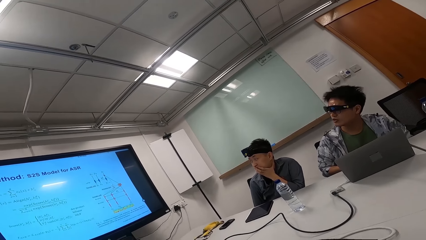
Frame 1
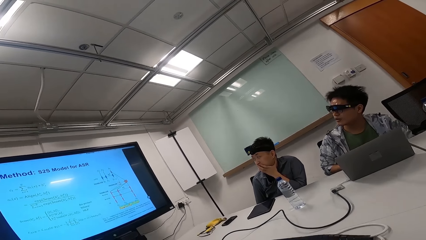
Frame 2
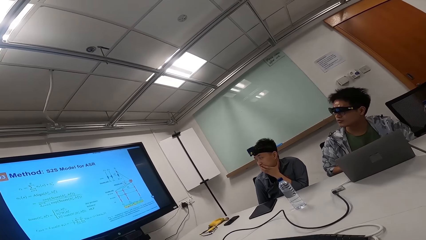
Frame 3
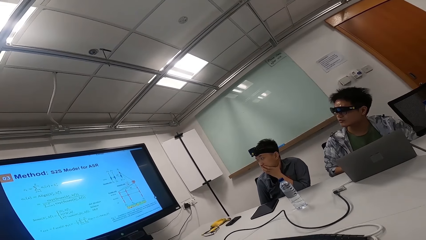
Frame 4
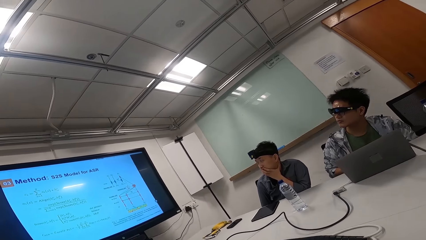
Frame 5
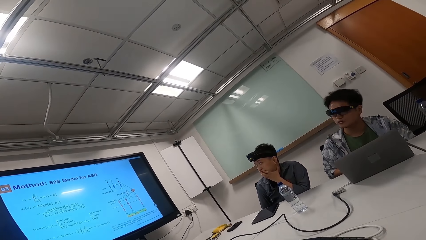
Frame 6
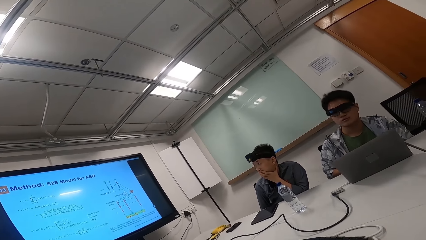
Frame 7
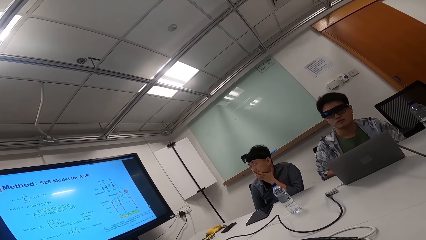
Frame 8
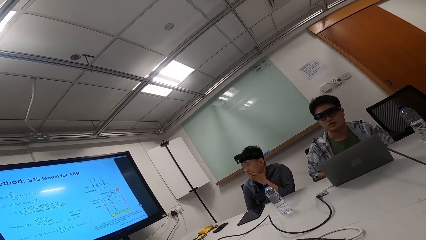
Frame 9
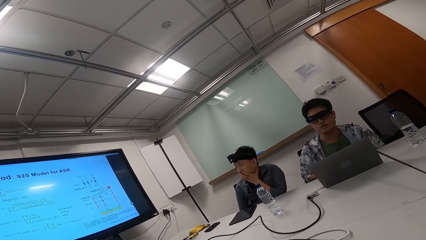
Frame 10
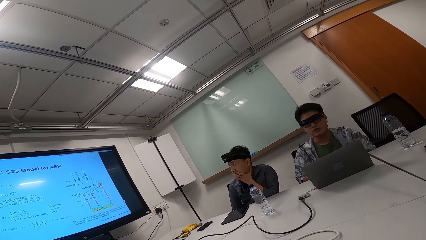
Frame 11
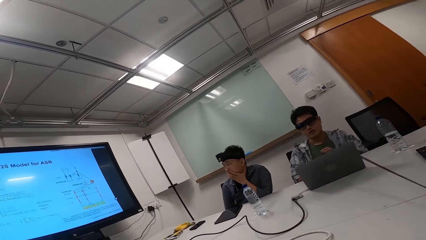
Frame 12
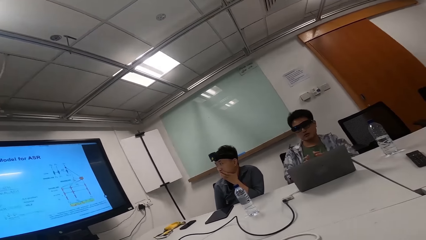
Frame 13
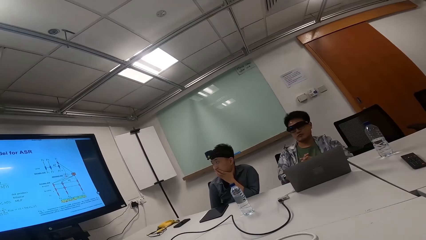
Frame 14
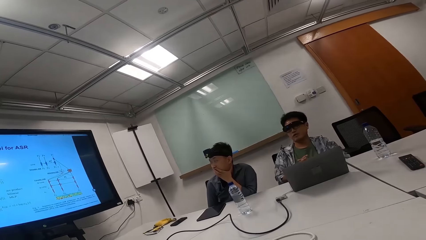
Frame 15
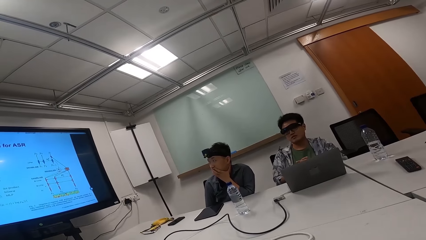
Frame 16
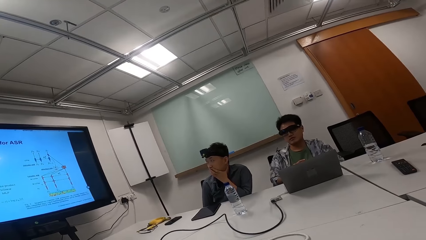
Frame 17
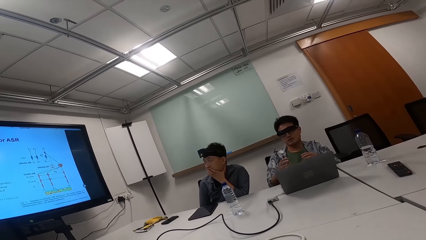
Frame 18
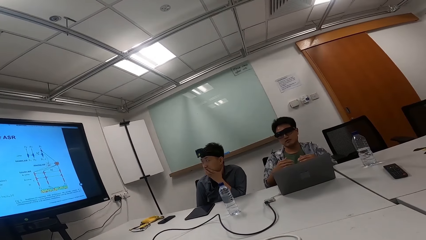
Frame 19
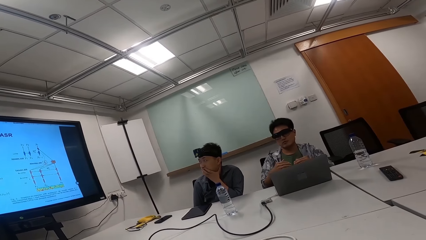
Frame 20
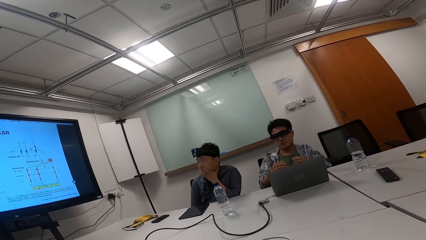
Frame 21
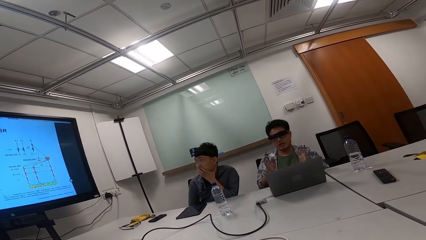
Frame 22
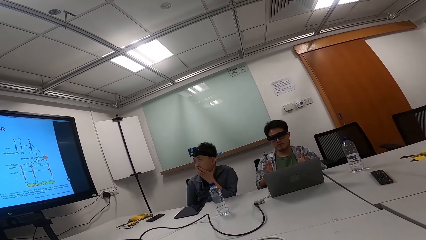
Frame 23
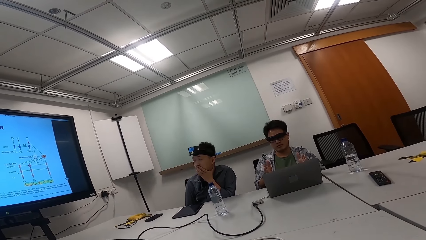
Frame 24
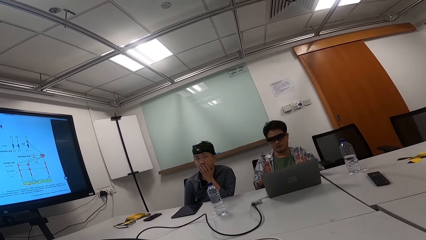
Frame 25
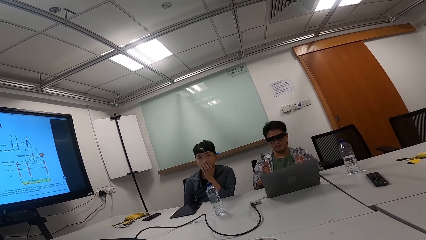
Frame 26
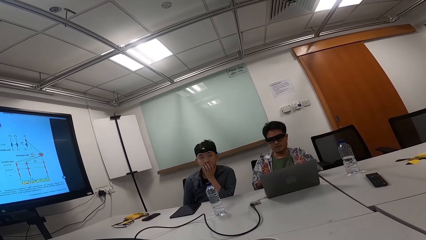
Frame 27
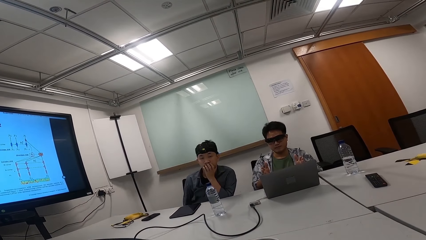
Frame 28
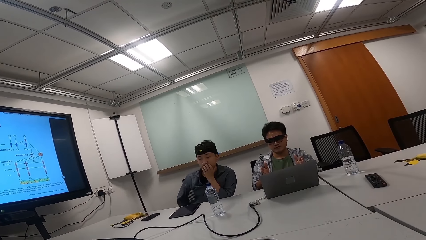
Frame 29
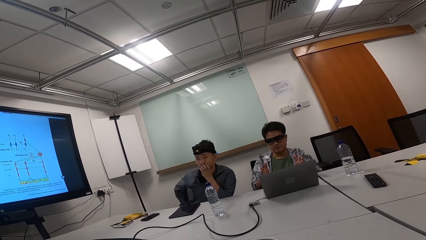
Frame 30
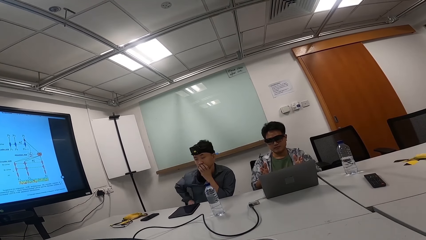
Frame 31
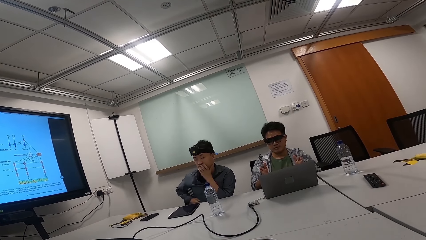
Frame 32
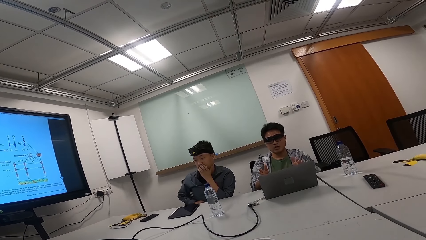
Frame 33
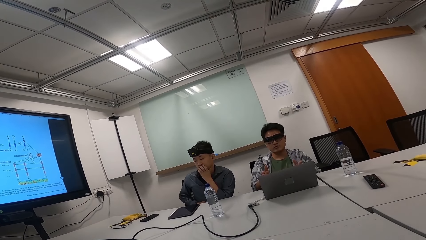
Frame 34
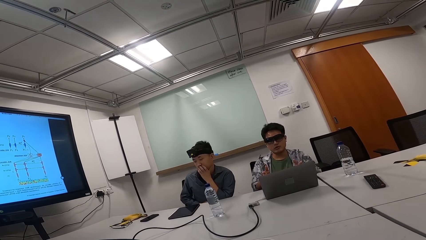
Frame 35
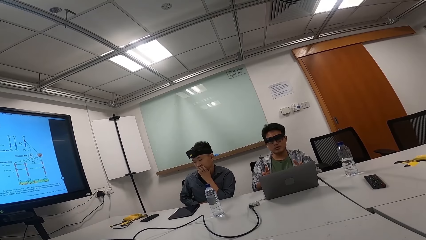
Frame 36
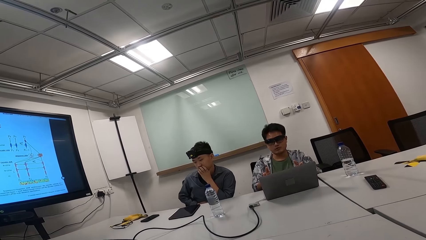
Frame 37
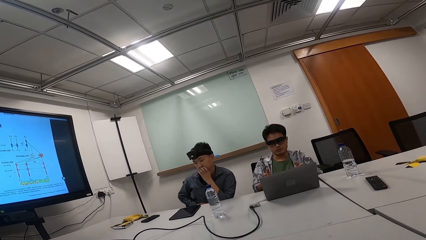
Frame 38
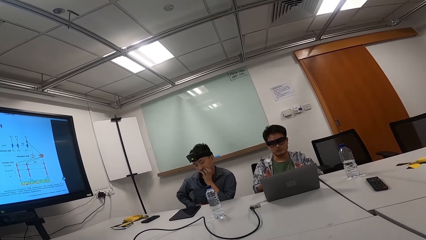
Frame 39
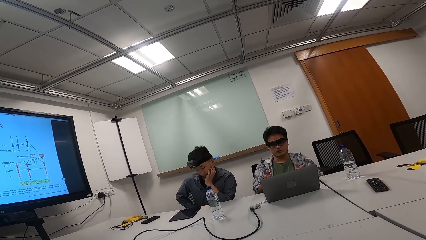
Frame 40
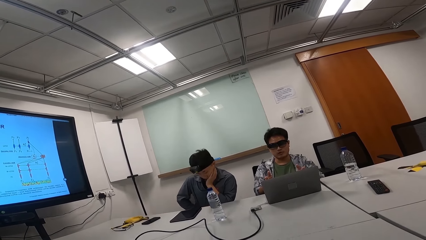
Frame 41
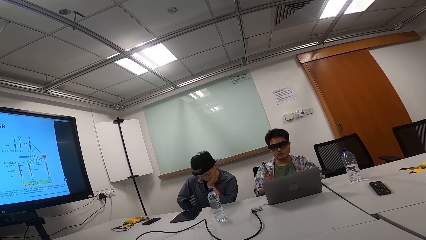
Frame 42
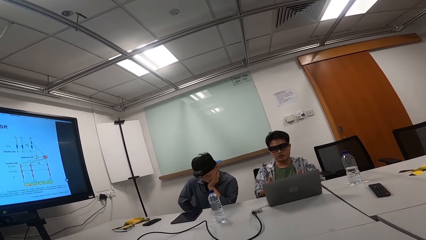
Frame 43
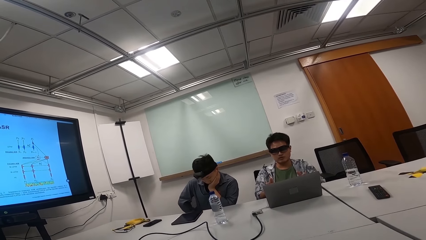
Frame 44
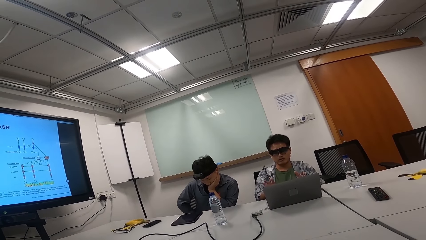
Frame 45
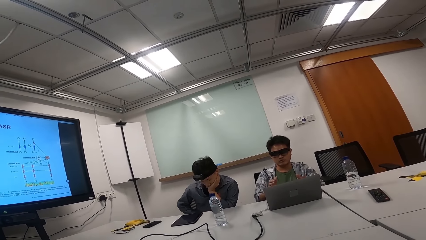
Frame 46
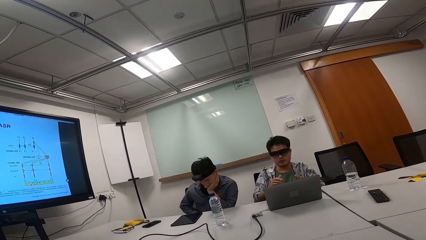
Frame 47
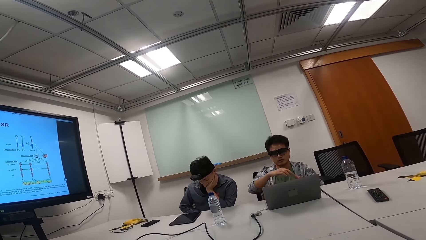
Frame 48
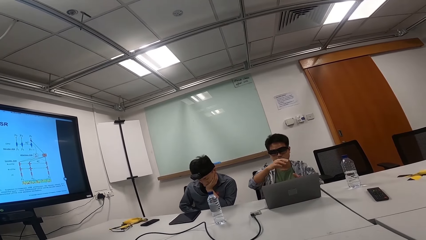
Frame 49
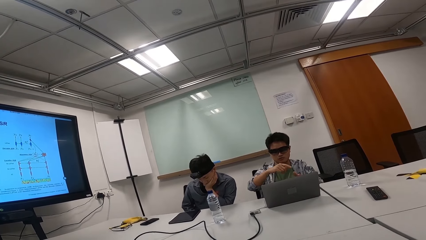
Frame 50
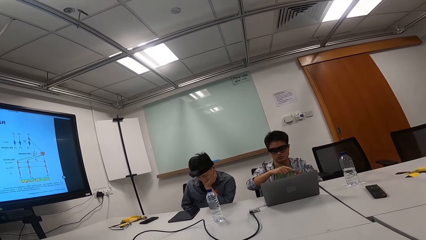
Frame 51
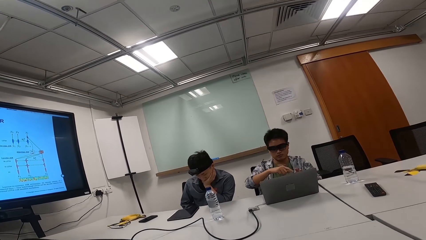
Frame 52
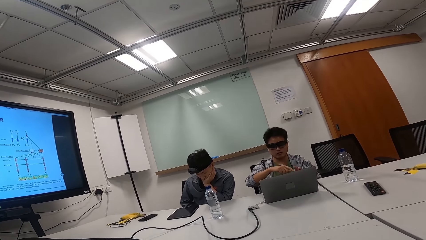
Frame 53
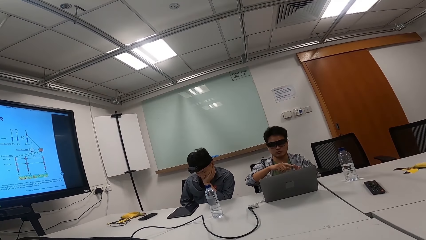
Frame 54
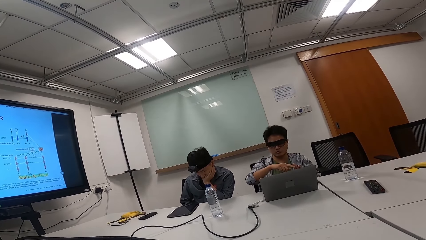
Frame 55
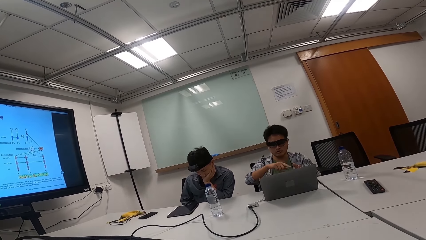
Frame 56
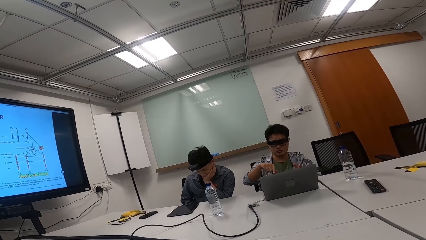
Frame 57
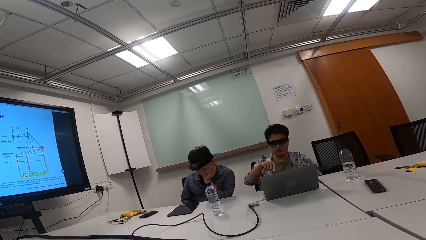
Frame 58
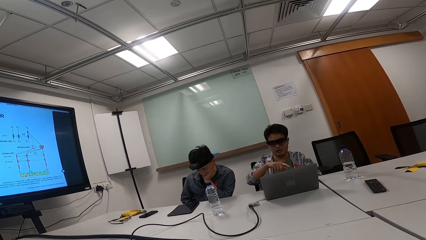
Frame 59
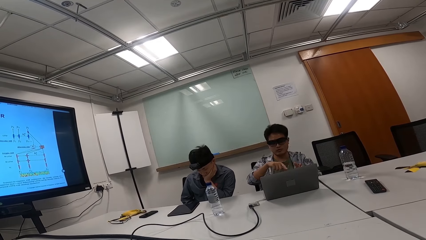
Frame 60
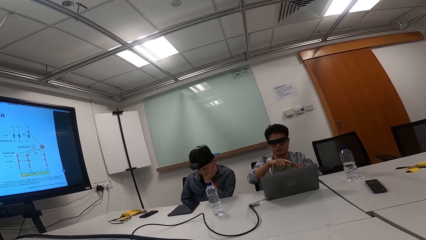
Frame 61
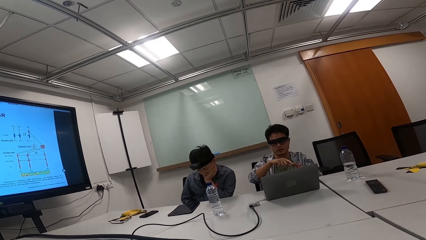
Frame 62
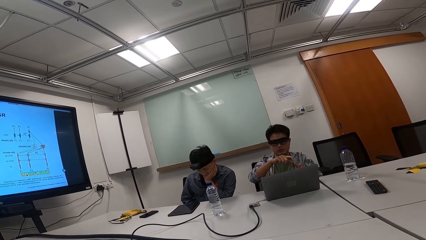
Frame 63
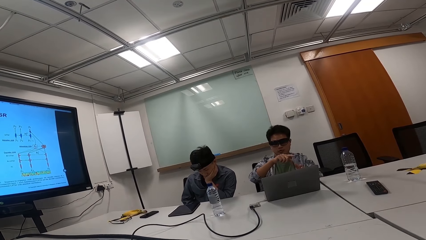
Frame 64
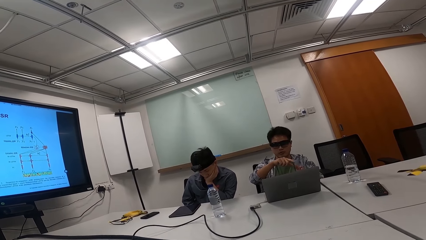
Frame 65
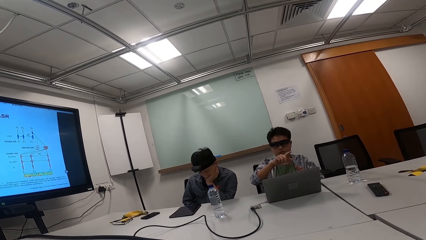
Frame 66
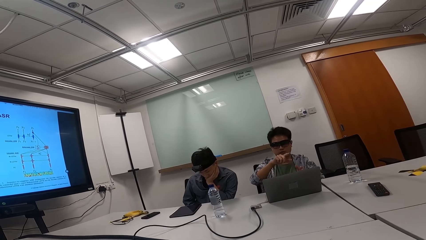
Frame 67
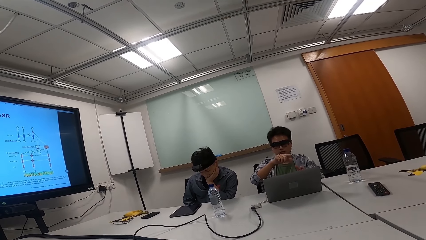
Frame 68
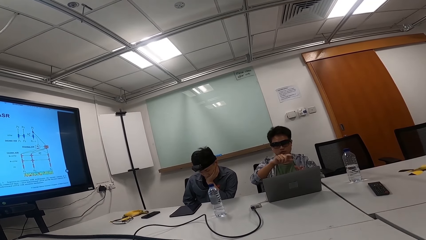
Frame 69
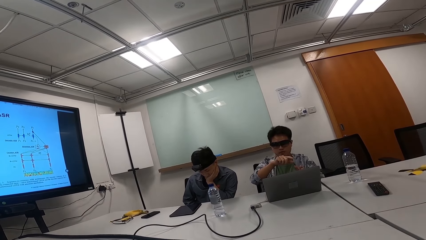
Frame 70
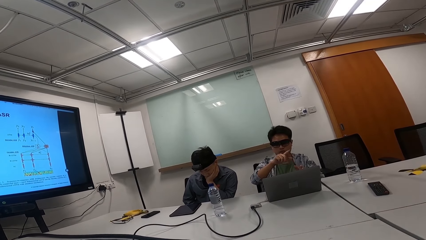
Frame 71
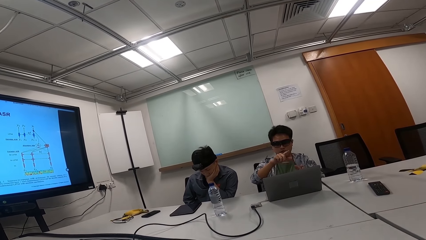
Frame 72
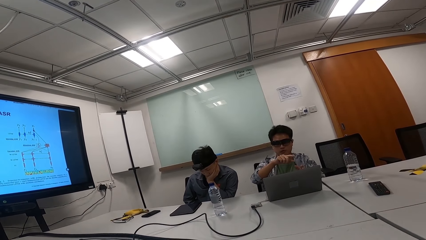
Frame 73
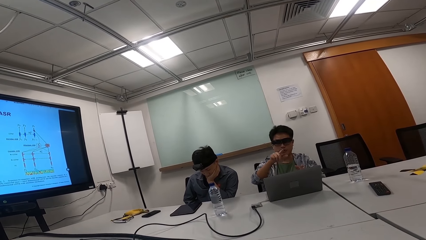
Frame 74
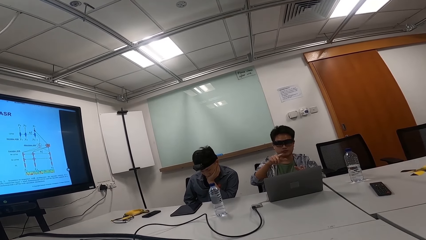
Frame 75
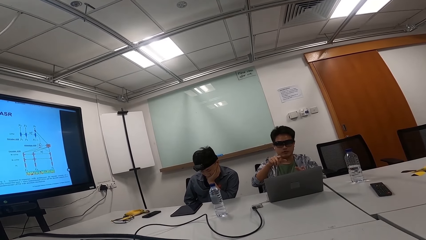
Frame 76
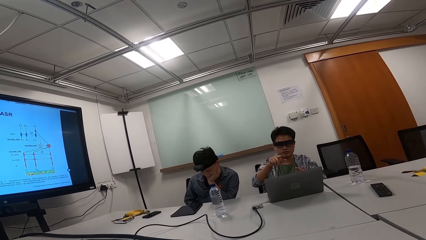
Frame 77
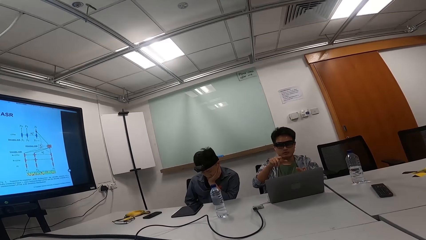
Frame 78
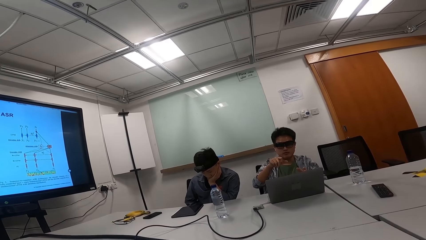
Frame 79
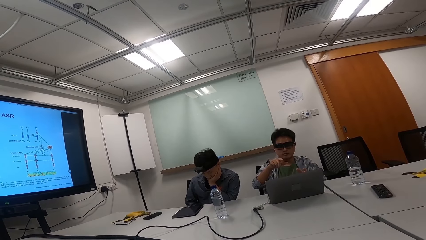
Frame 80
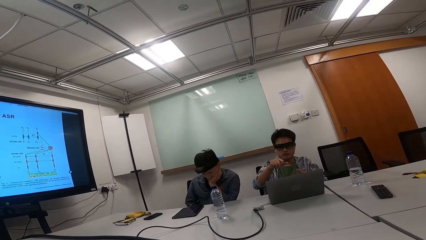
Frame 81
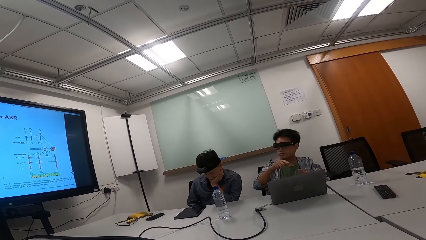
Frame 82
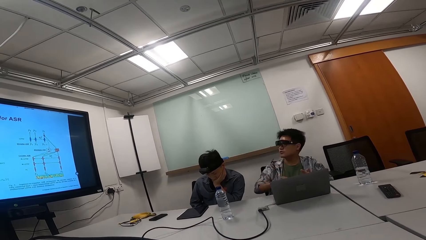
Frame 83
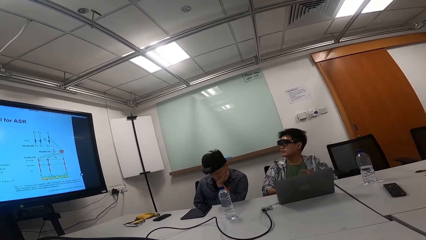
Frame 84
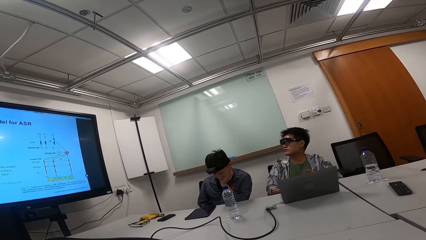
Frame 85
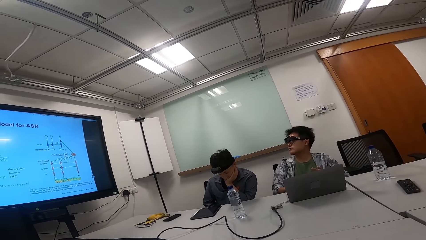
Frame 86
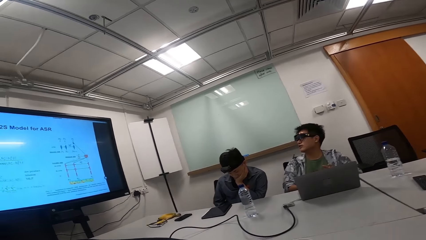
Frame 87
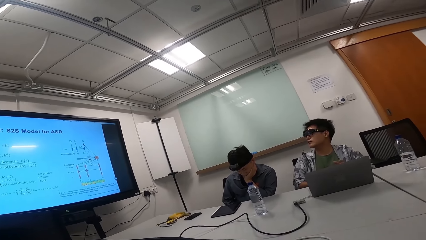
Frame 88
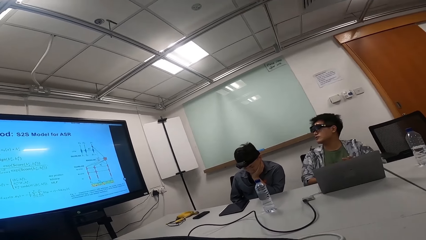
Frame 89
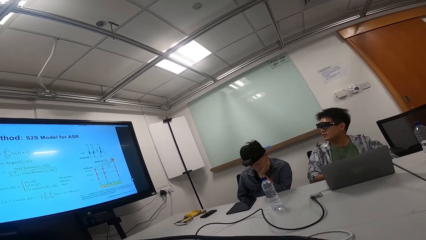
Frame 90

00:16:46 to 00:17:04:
A person talks while moving his hands up and down.
